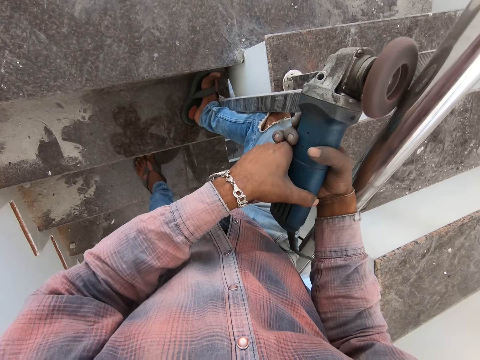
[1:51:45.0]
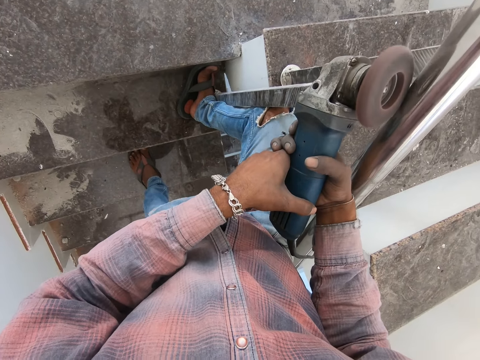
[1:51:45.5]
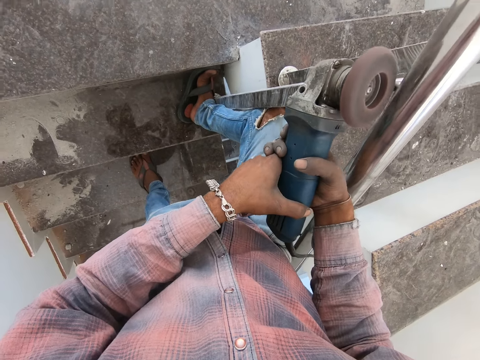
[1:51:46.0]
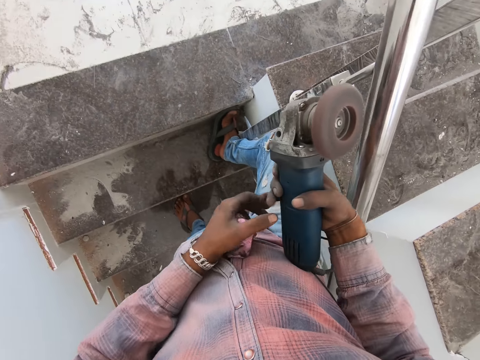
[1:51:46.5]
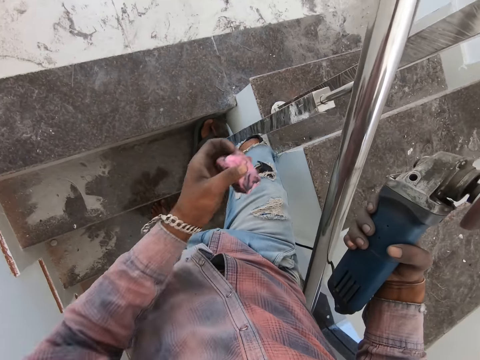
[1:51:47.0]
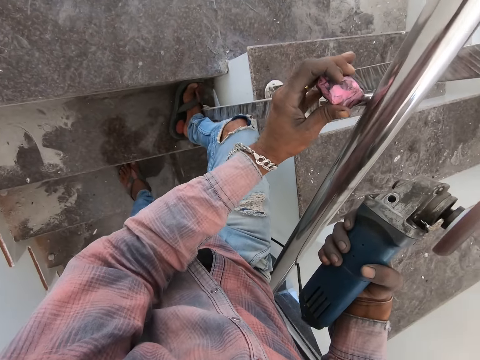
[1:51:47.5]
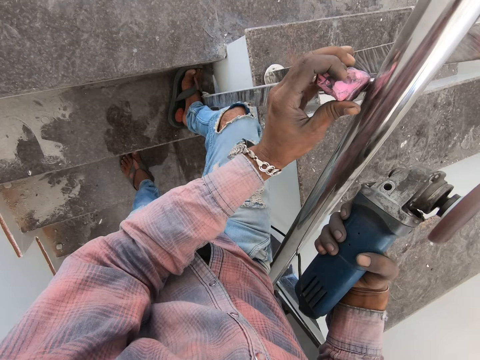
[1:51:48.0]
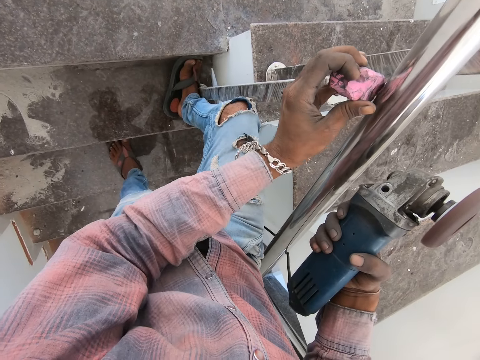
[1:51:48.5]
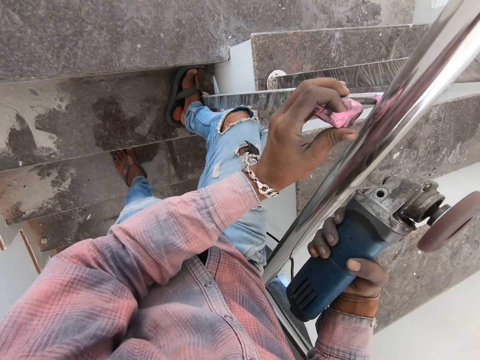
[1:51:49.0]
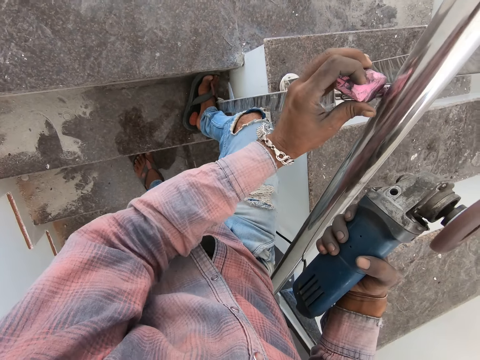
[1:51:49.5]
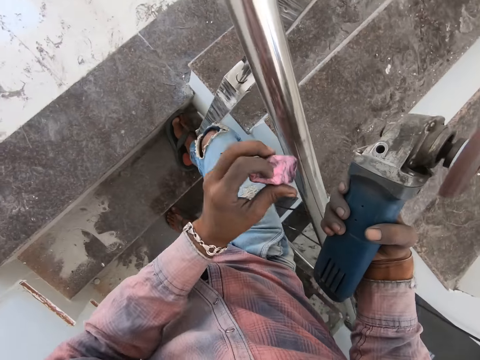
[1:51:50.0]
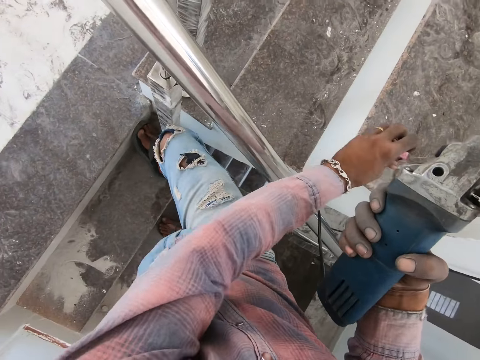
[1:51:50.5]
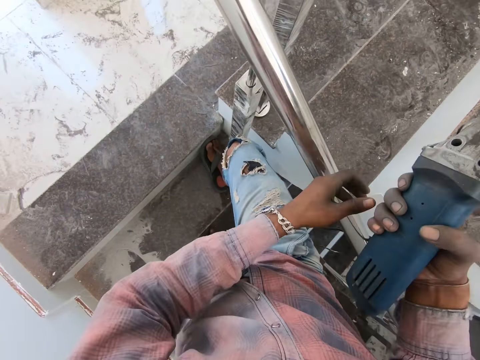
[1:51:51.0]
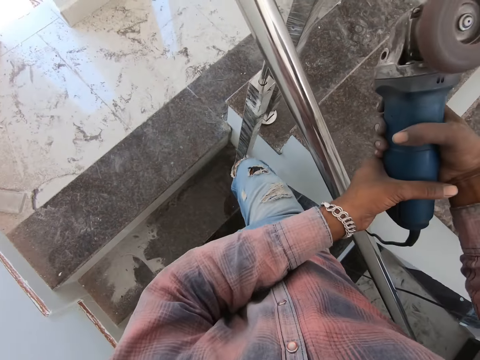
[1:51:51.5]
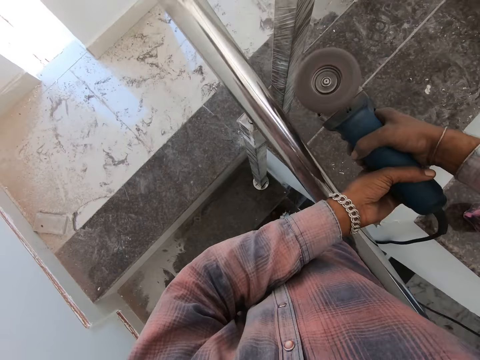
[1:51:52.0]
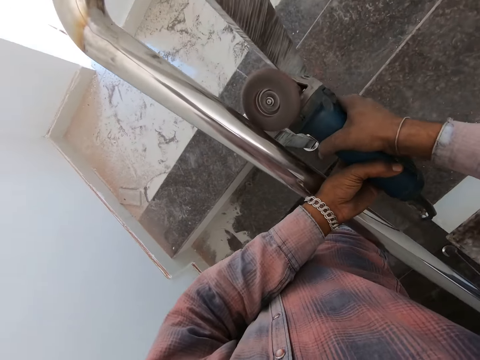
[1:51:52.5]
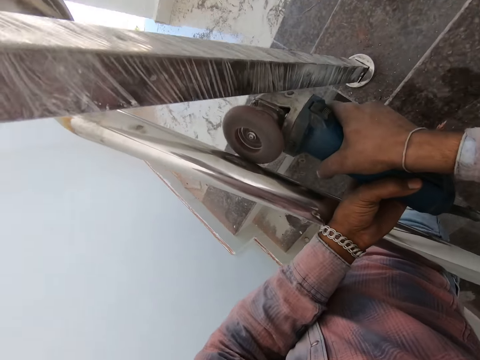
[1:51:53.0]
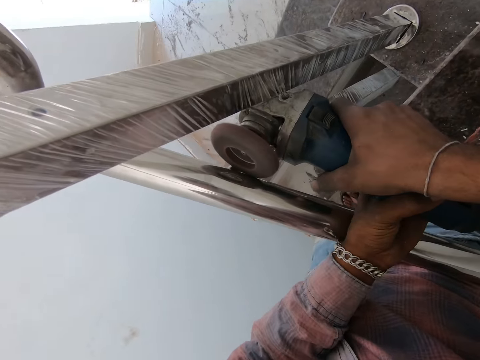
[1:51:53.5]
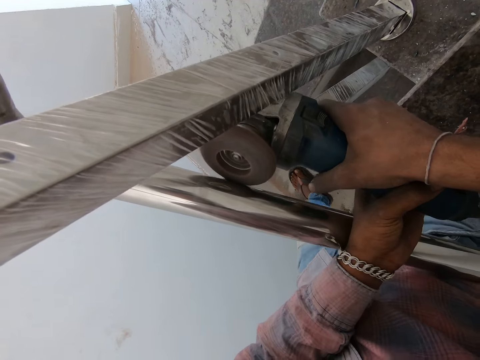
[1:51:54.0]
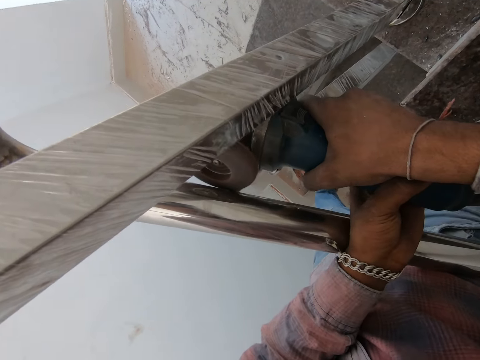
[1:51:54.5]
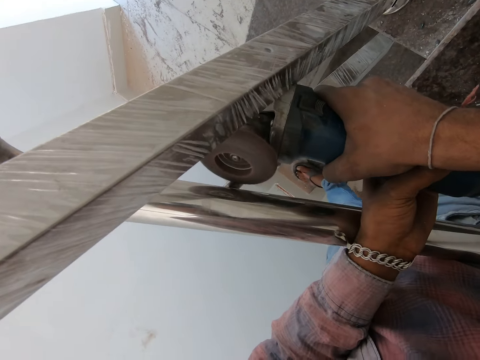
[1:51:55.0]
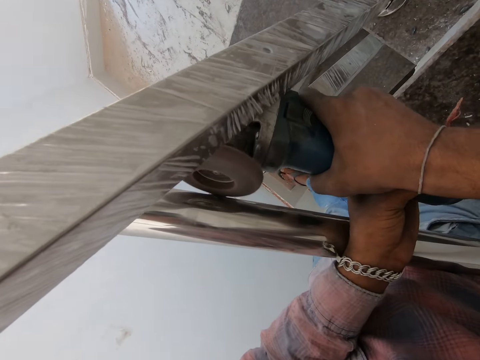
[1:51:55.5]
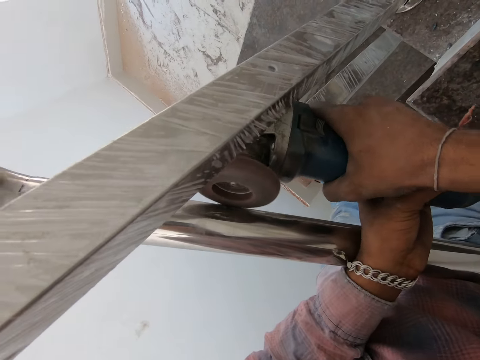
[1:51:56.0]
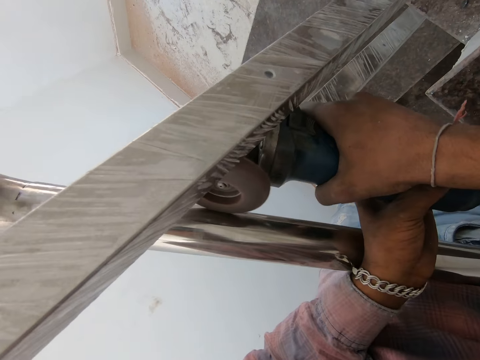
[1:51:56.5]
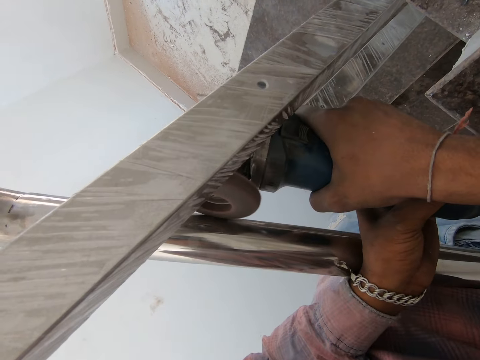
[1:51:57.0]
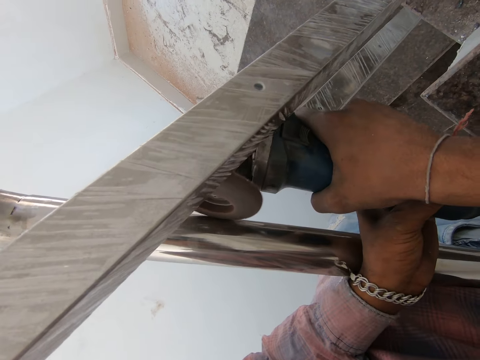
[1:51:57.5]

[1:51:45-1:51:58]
The camera wearer removes the angle grinder from the steel. They apply the polishing compound to the steel. They rub on the rail with the sponge. They put the polishing compound down. They polish the steel with the angle grinder.

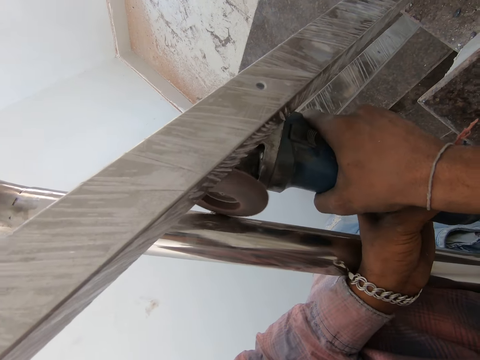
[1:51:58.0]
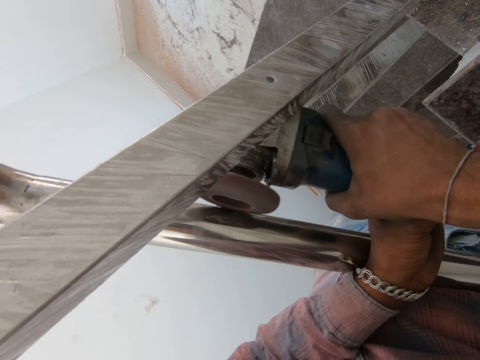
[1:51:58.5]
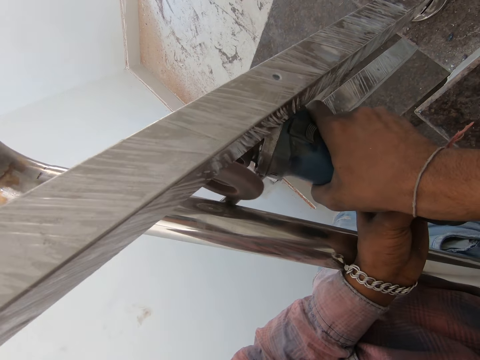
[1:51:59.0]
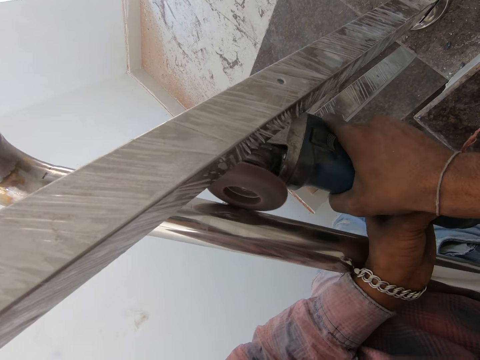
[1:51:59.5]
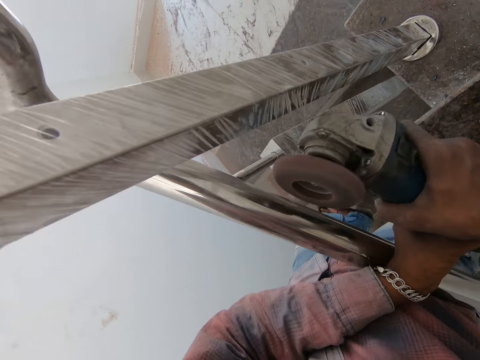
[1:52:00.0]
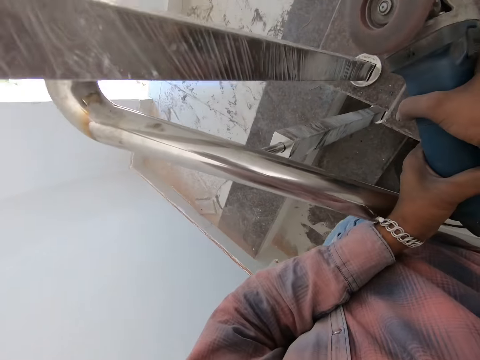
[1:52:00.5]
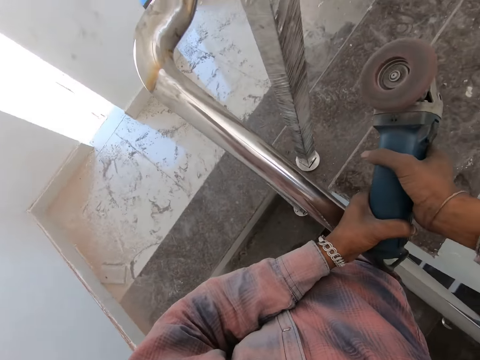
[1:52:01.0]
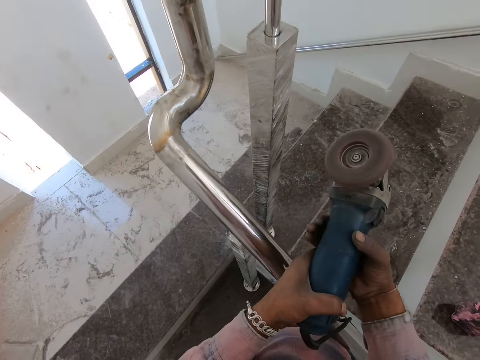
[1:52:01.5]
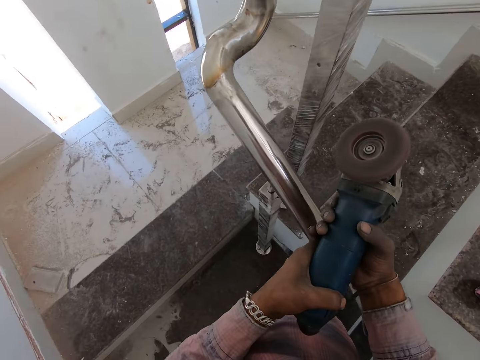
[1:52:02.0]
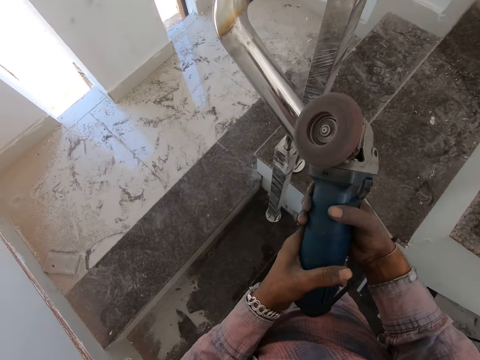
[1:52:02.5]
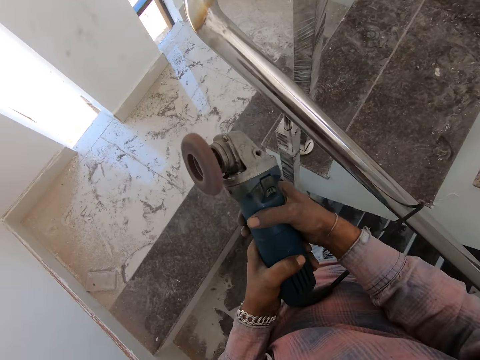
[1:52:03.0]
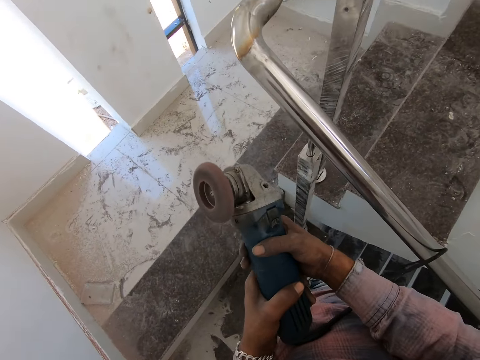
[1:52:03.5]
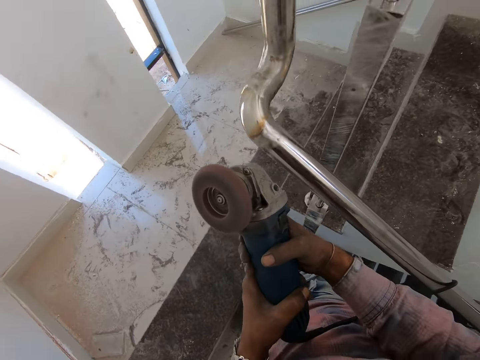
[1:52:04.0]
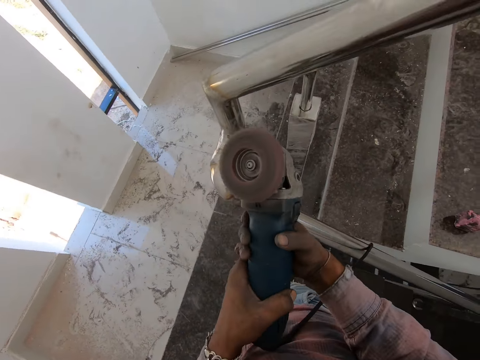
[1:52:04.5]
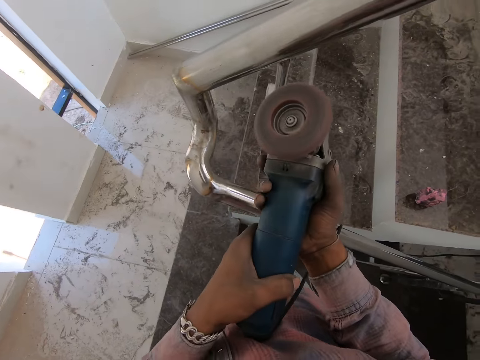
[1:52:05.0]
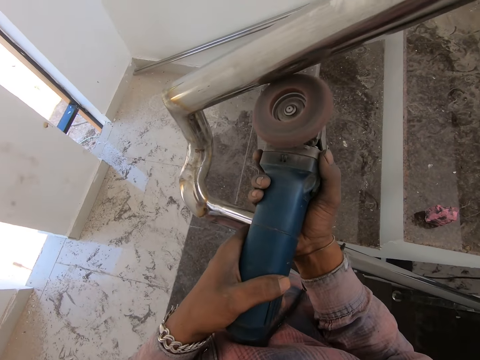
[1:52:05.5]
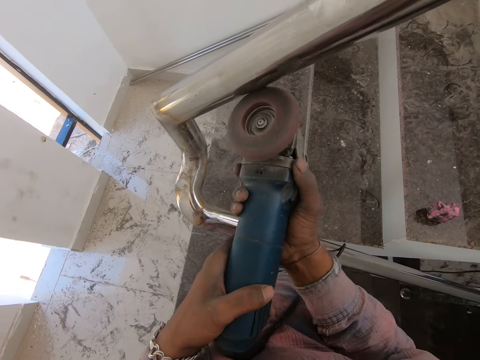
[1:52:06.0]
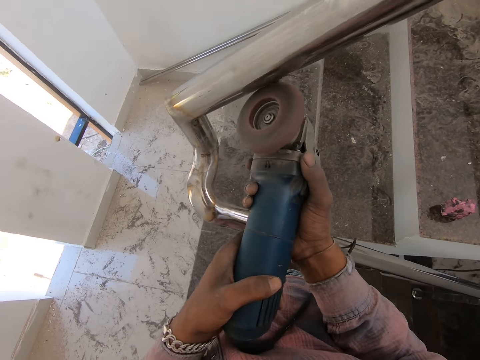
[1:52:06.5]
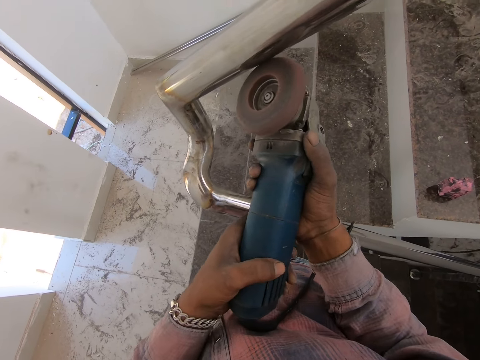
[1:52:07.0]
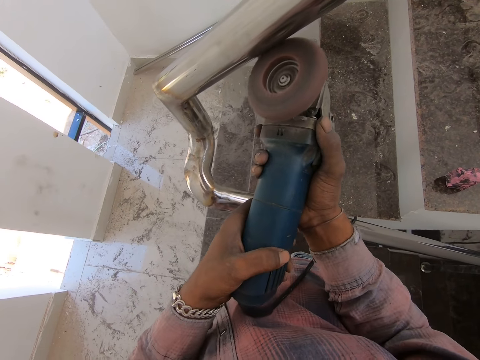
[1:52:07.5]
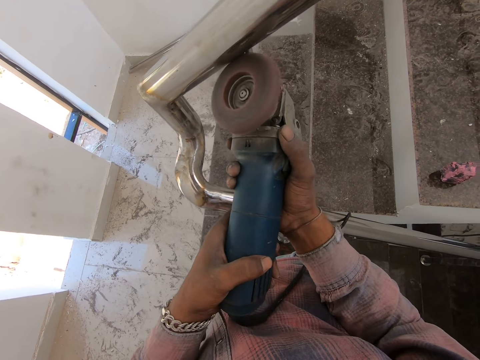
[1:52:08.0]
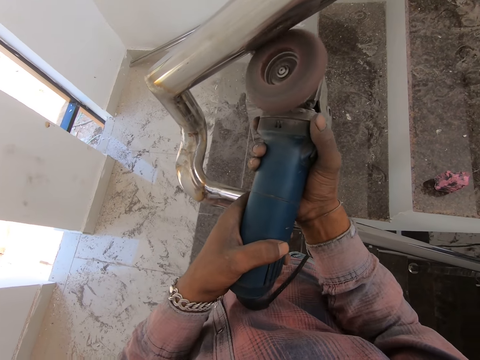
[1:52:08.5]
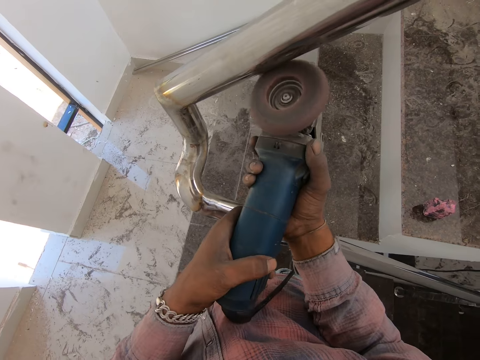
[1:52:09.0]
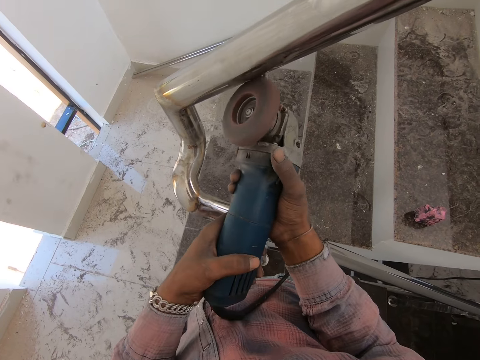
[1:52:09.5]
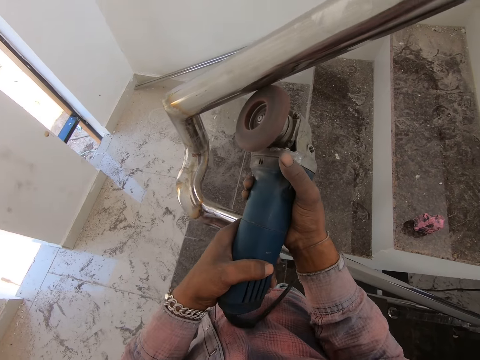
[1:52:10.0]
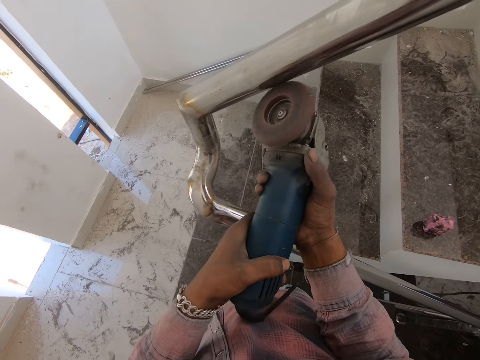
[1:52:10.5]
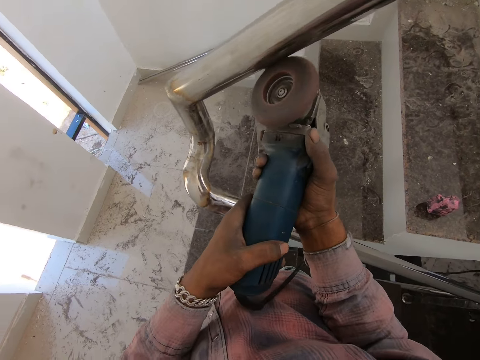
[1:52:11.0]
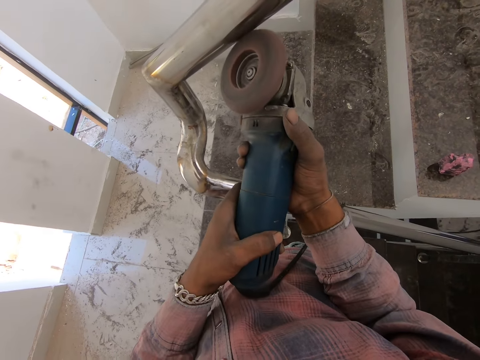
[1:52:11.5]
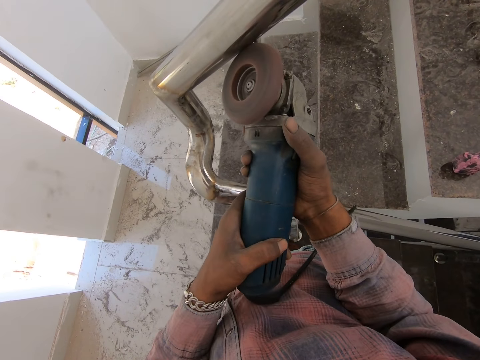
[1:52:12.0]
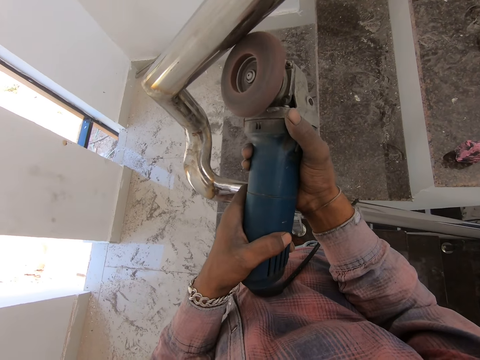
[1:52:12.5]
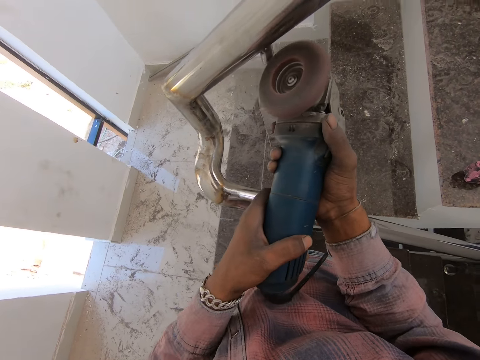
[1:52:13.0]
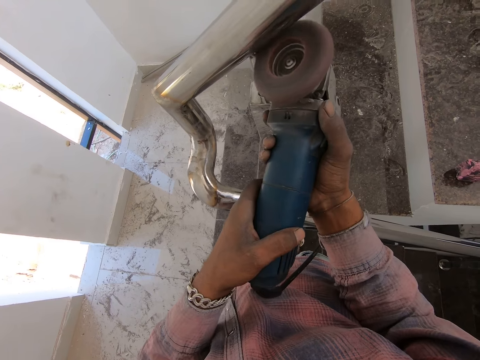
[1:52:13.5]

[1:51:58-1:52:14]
The camera wearer removes the angle grinder from the steel. They ascend the stairs. They polish the steel with the angle grinder.
